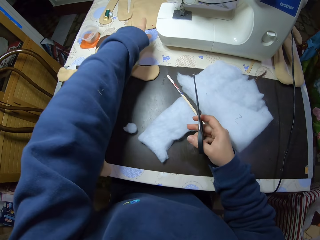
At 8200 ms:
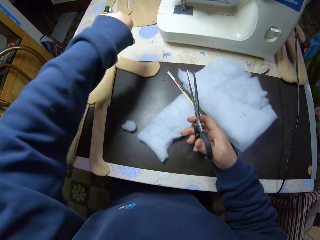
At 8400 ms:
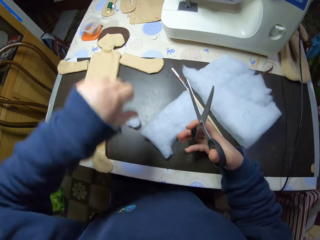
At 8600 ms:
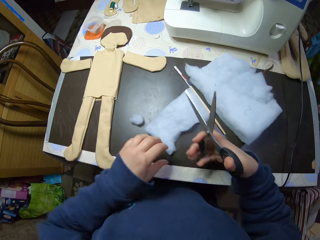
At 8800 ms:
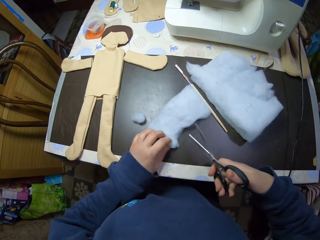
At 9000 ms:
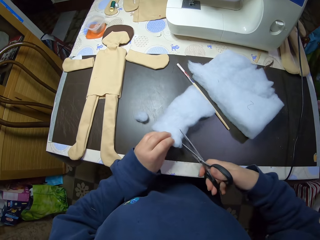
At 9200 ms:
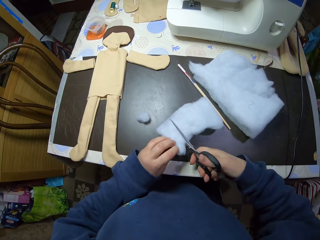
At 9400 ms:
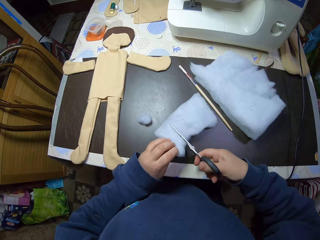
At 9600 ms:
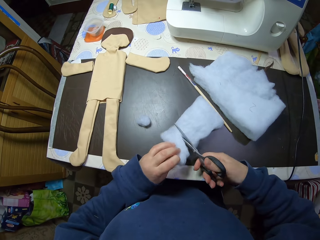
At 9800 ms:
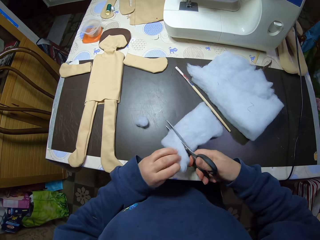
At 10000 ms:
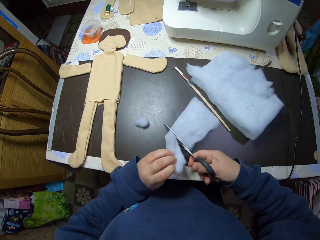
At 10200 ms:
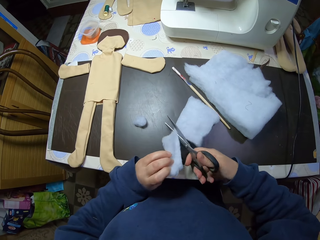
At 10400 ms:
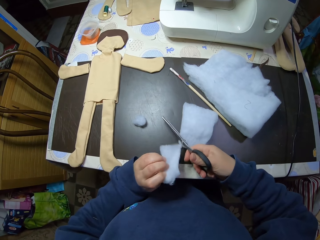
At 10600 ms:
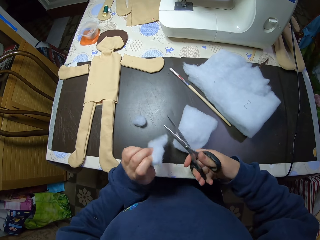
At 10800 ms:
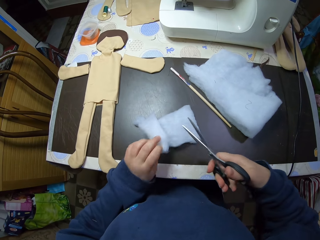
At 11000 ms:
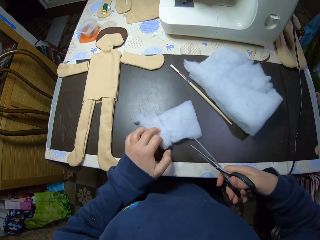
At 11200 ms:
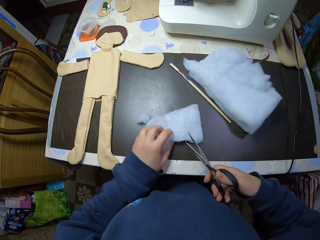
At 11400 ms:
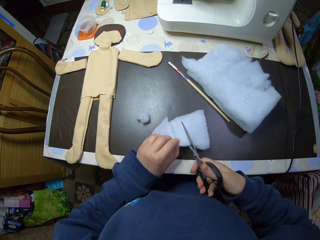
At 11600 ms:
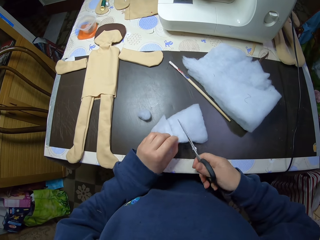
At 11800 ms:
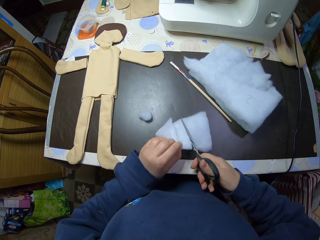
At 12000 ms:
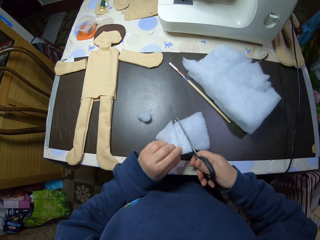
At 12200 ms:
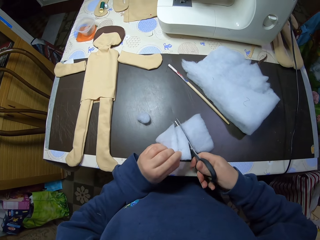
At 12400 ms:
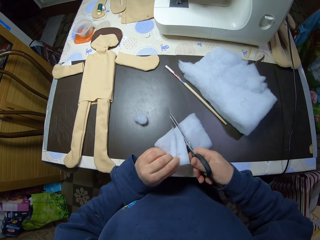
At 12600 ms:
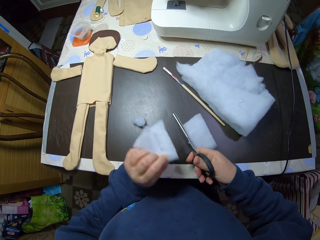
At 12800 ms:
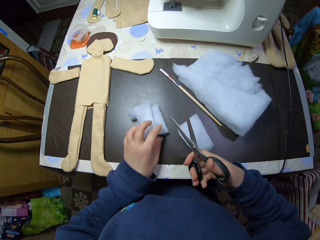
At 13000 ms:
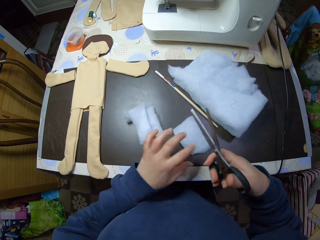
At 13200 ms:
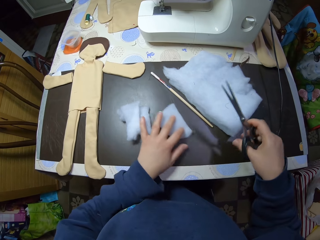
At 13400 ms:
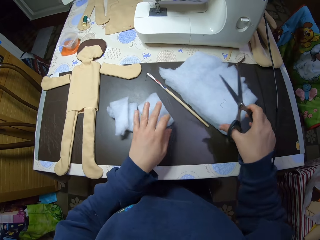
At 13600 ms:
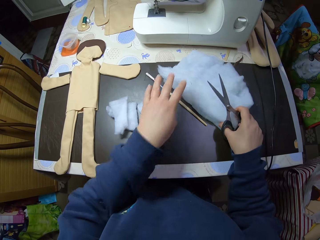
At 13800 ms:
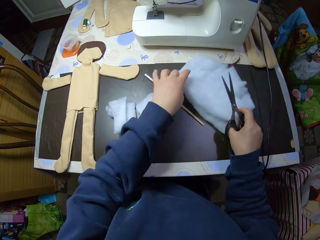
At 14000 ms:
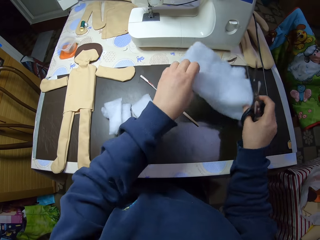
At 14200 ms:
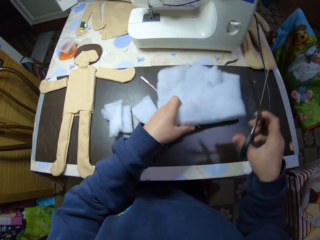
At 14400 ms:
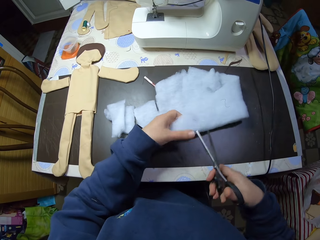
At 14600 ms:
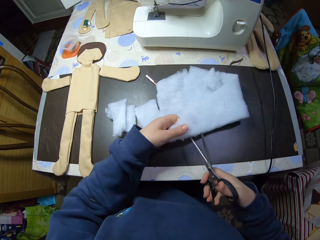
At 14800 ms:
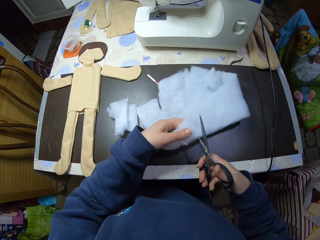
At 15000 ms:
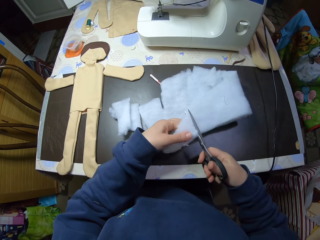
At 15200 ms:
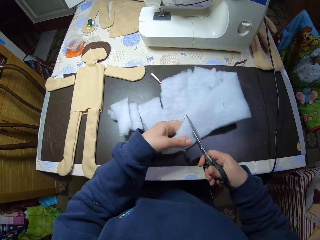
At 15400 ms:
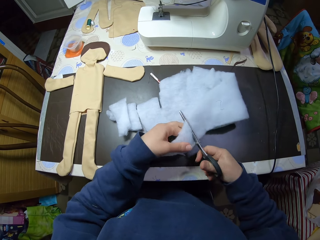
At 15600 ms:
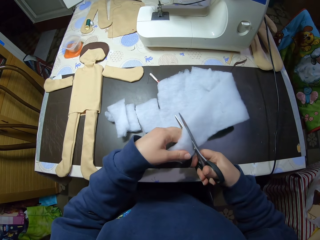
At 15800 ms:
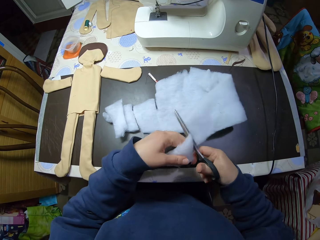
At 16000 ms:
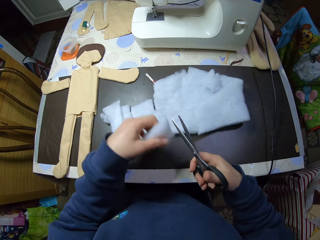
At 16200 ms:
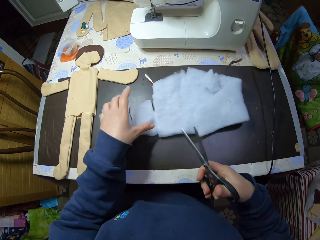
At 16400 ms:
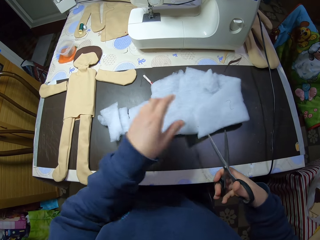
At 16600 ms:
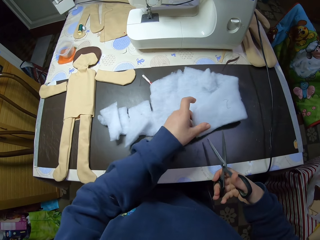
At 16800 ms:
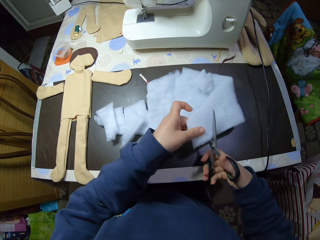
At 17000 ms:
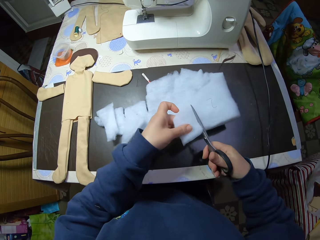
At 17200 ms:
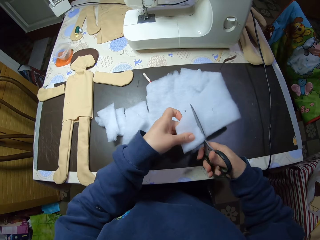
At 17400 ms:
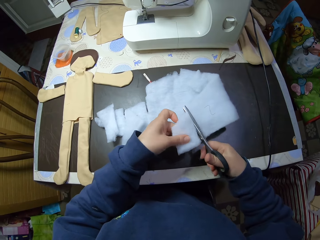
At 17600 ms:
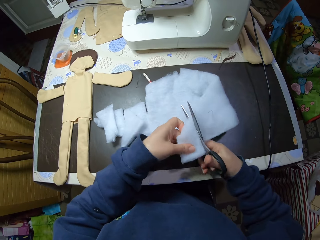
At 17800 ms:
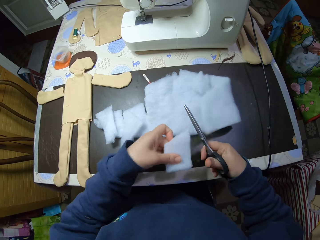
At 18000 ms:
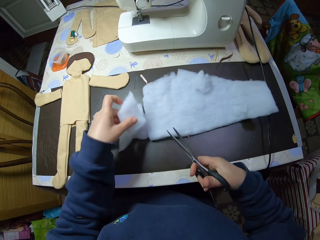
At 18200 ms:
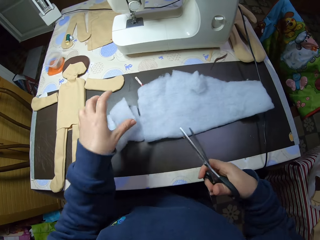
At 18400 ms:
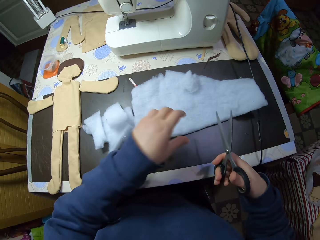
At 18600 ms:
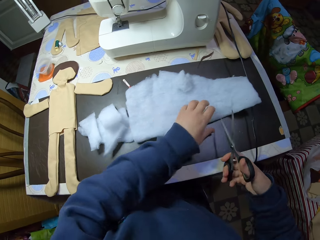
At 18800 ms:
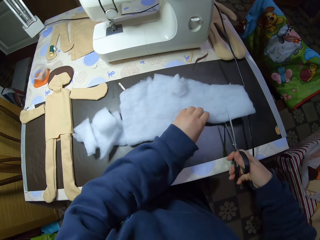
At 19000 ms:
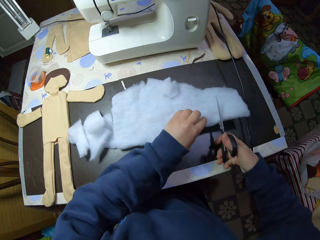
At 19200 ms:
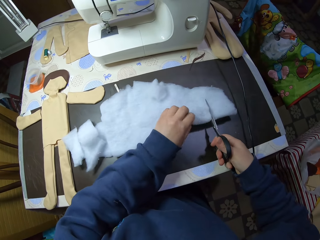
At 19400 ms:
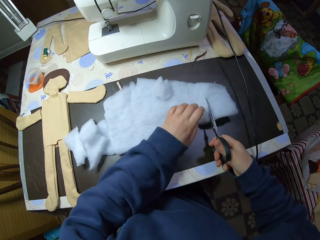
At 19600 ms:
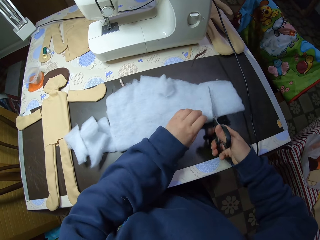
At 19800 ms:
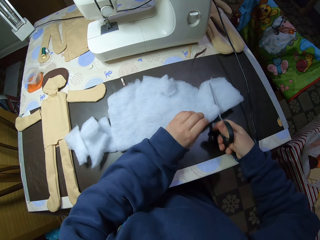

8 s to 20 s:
The camera wearer cuts the cotton wool into pieces with the scissors. They drop the cut pieces of the cotton wool on the table. They move aside the pieces of cotton wool on the table. They pick up the cotton wool from the table, drop the cotton wool on the table, and cut the cotton wool to pieces with the scissors.

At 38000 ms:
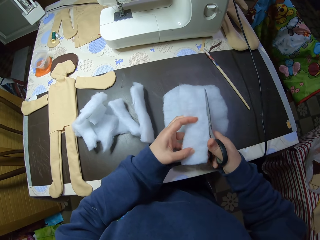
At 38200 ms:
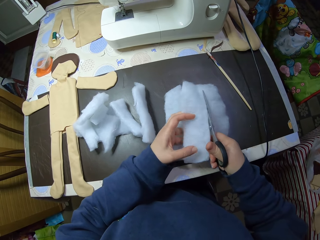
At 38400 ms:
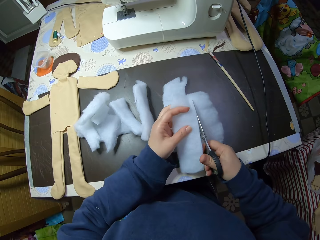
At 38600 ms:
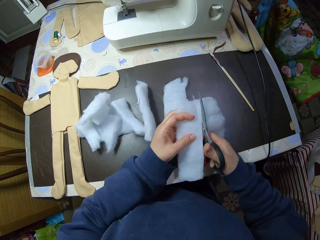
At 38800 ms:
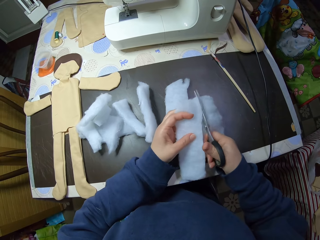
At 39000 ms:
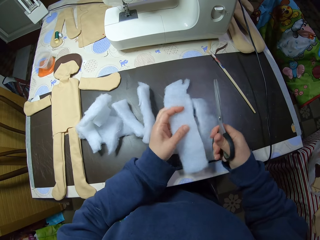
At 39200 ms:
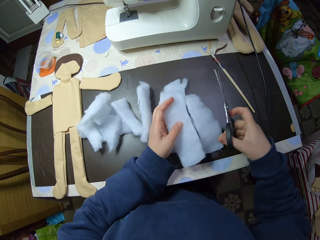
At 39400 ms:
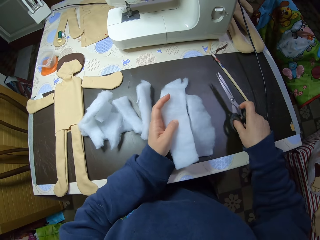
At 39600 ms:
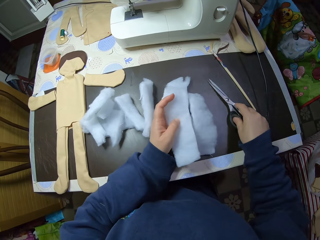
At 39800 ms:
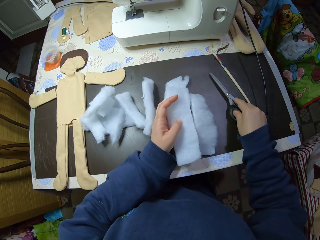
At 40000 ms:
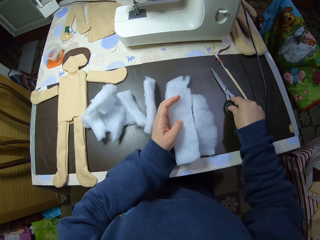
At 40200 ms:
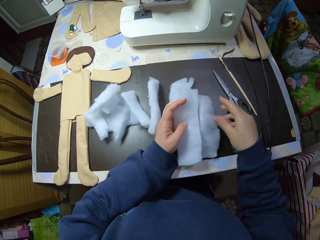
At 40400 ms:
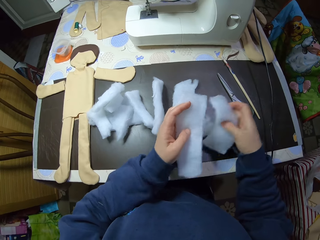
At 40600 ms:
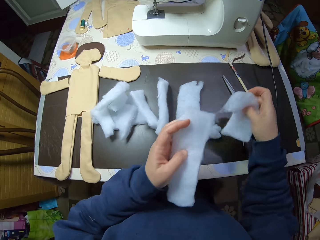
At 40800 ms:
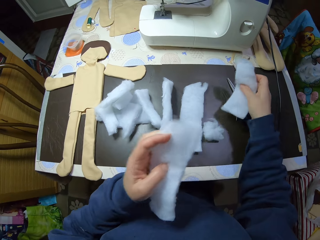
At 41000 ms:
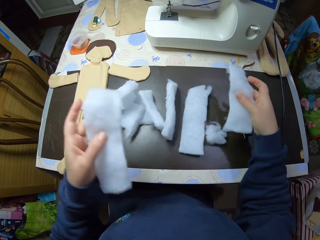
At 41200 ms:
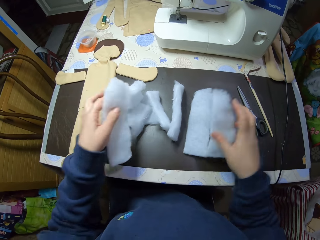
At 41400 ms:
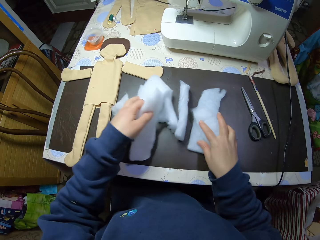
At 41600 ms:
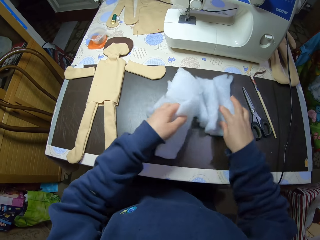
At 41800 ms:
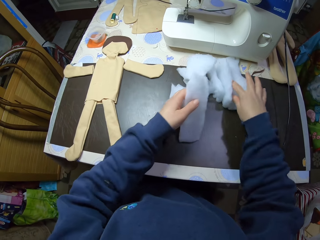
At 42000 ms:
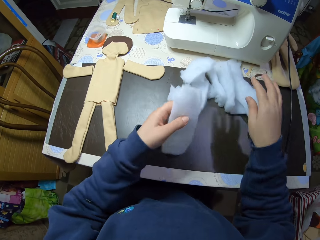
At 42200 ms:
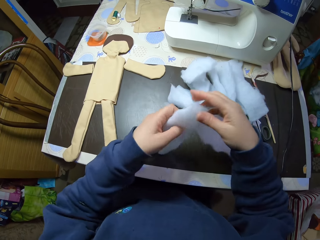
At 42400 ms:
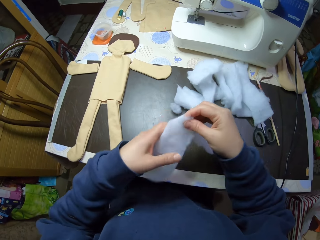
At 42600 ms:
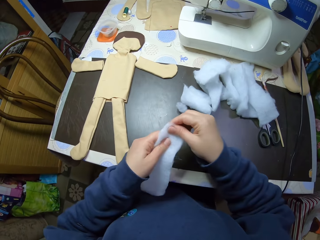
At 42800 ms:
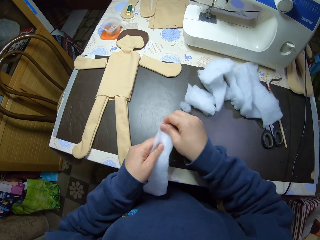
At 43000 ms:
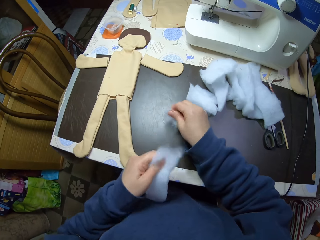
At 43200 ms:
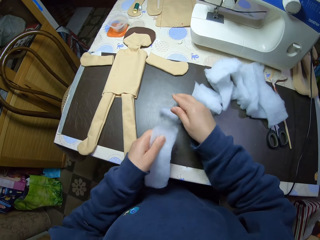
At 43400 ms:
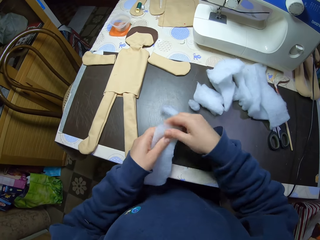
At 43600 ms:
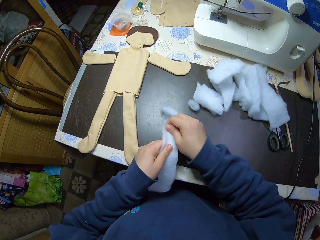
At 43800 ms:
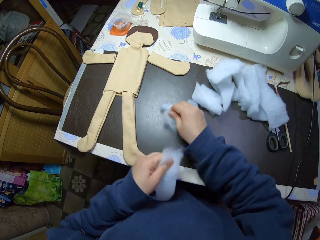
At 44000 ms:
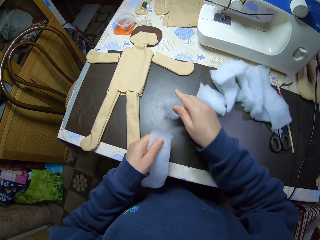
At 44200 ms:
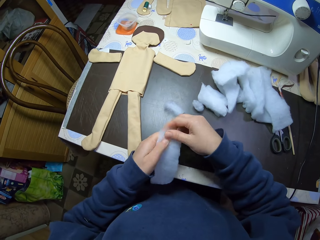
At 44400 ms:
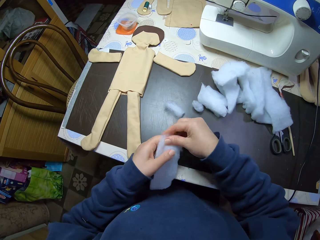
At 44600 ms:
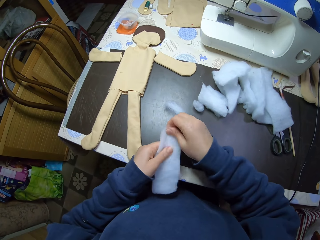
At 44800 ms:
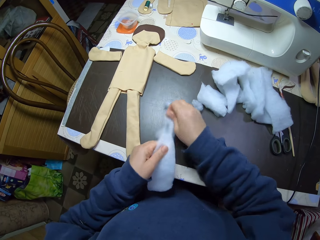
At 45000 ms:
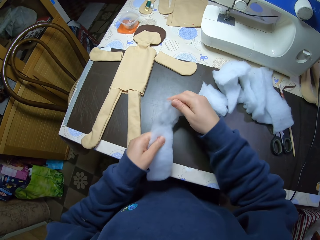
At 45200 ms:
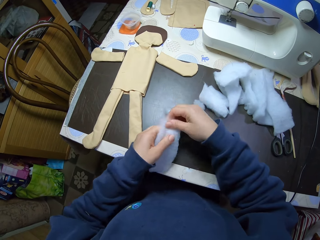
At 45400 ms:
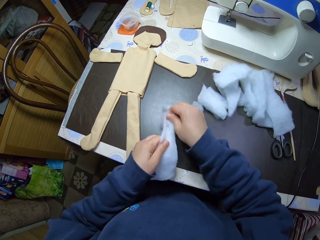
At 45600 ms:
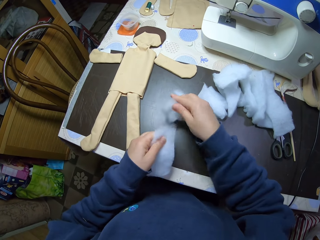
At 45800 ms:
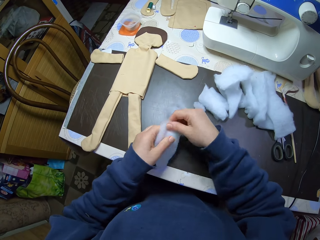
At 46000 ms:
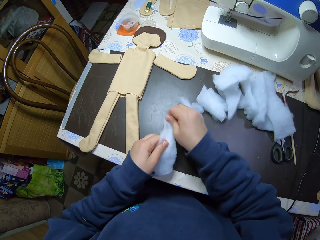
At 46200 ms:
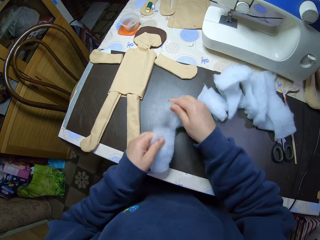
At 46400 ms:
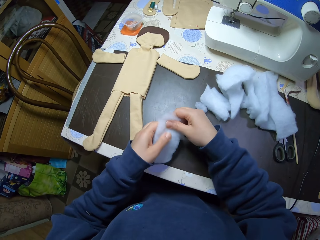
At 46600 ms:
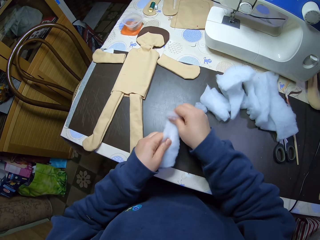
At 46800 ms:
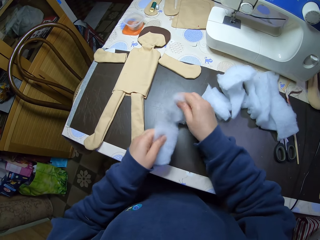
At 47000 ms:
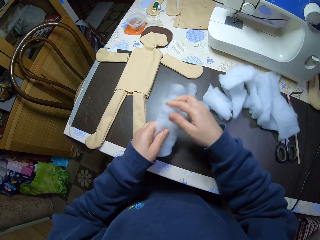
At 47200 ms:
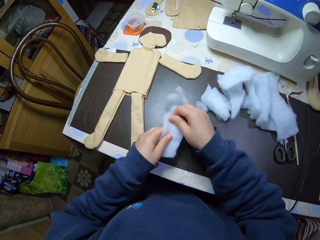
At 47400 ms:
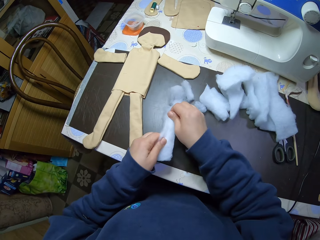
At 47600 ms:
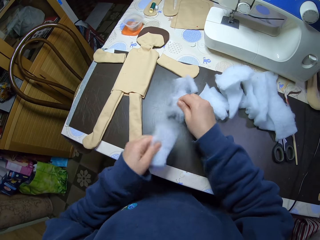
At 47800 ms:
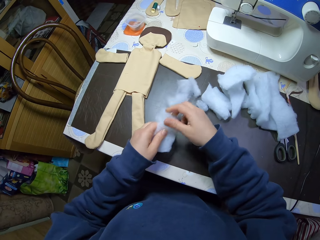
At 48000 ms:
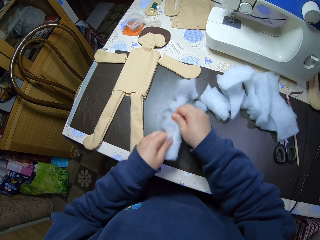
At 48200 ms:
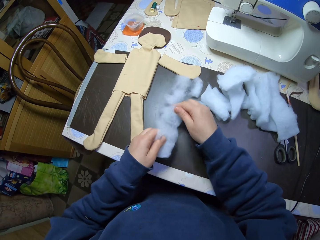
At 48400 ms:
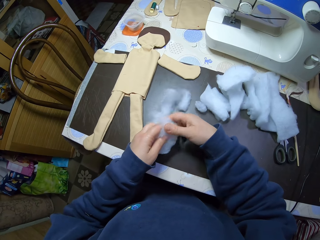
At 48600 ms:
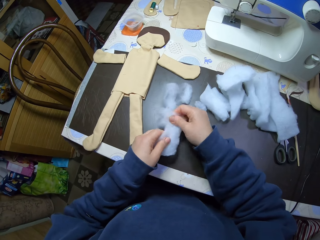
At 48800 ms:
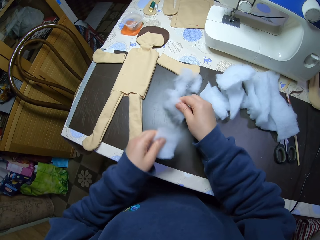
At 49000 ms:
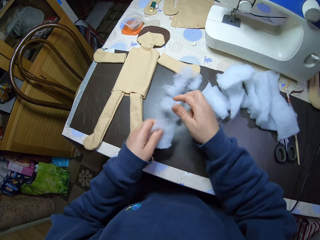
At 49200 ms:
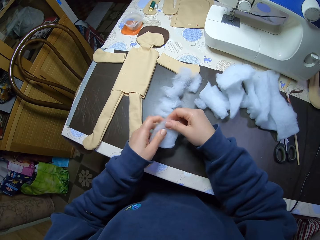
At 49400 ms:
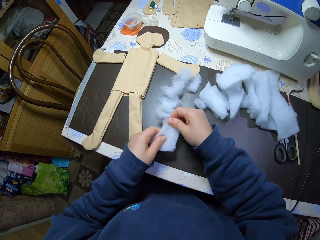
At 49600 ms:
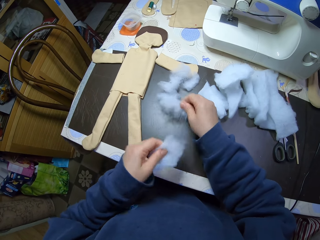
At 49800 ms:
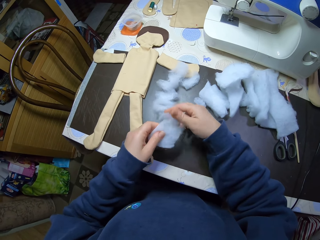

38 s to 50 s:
The camera wearer drops the scissors on the table. She separates two pieces of cotton wool. She moves the pieces of cotton wool on the table close to a sewing machine. She cuts a piece of cotton wool into shreds on the table with her hand.
